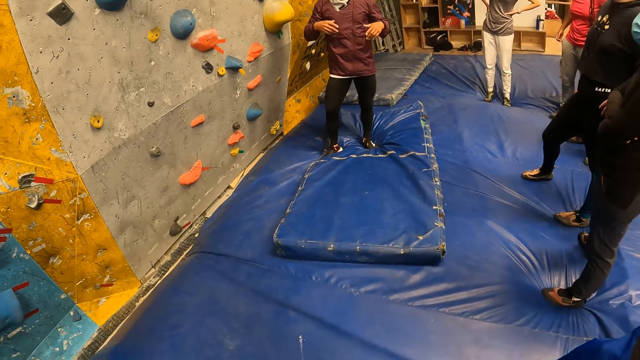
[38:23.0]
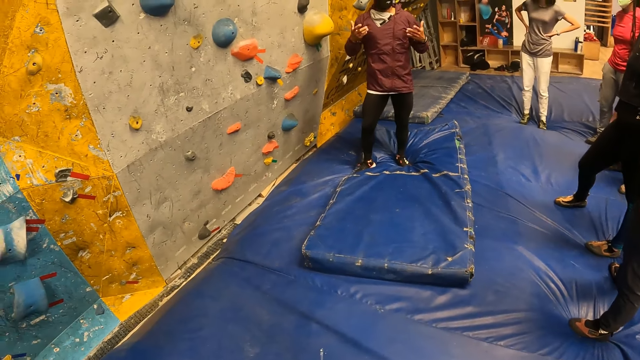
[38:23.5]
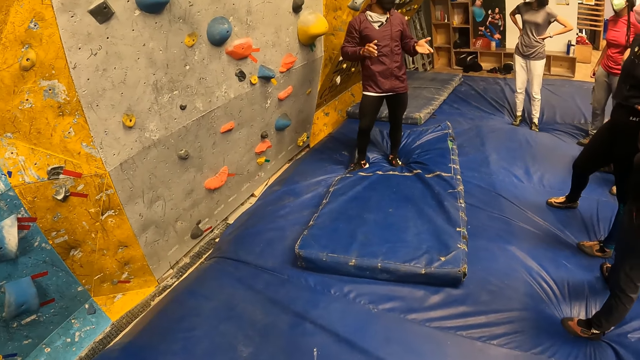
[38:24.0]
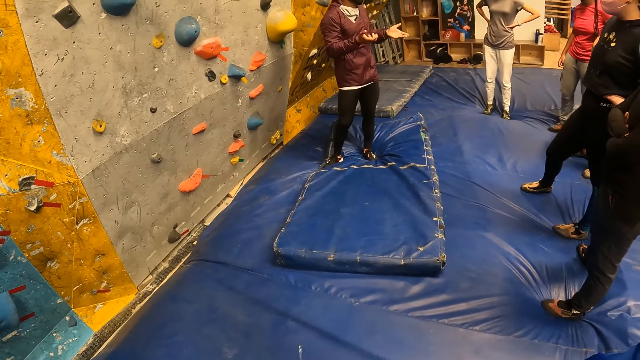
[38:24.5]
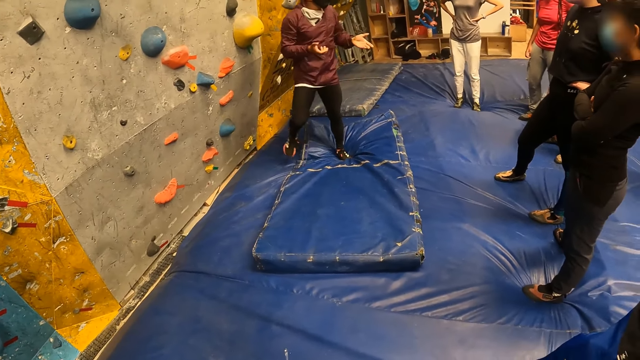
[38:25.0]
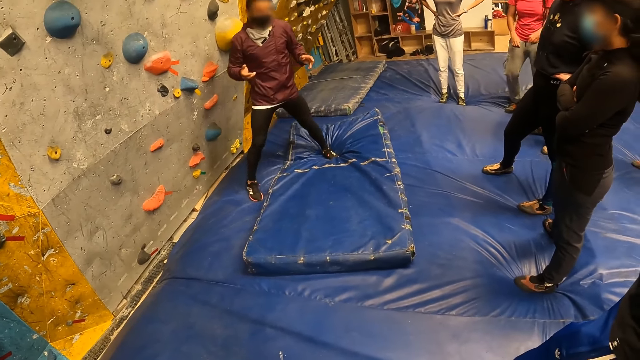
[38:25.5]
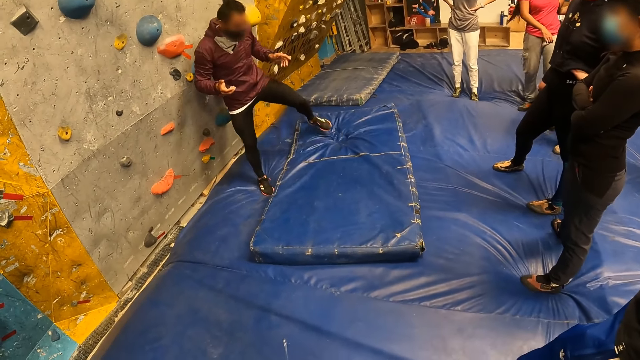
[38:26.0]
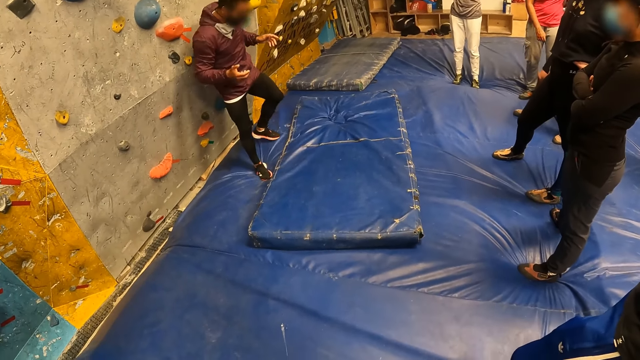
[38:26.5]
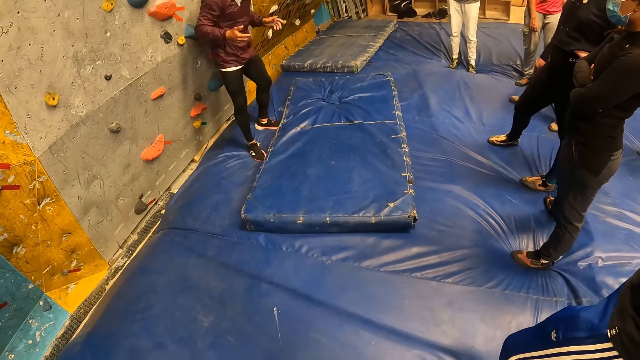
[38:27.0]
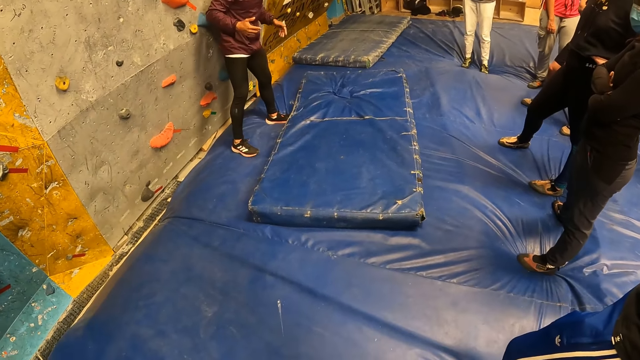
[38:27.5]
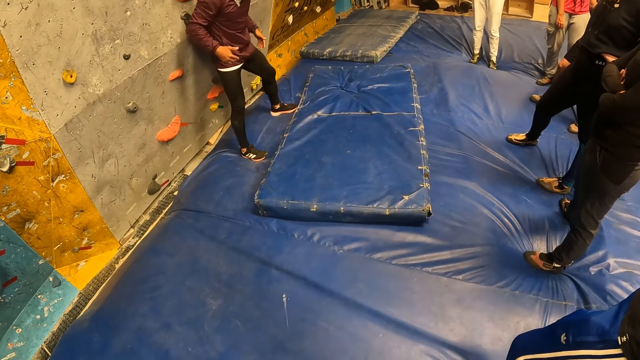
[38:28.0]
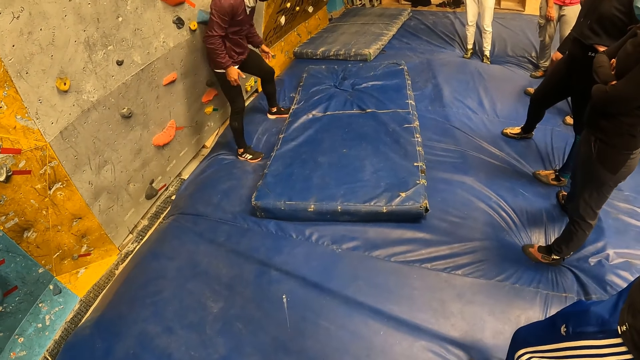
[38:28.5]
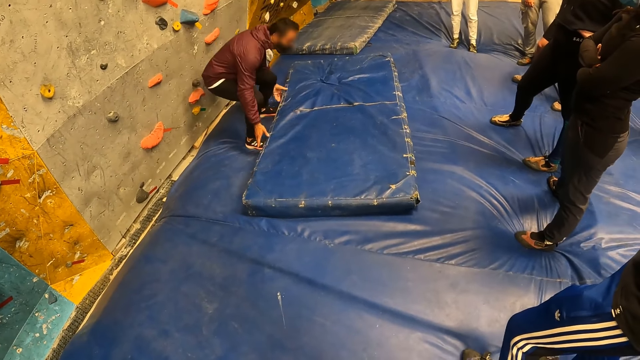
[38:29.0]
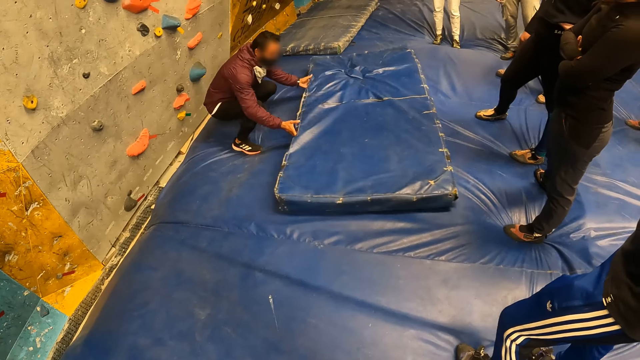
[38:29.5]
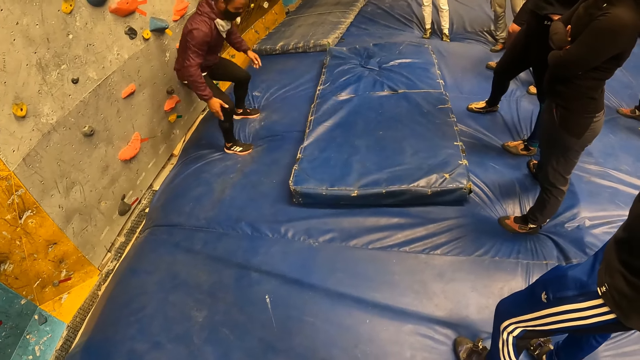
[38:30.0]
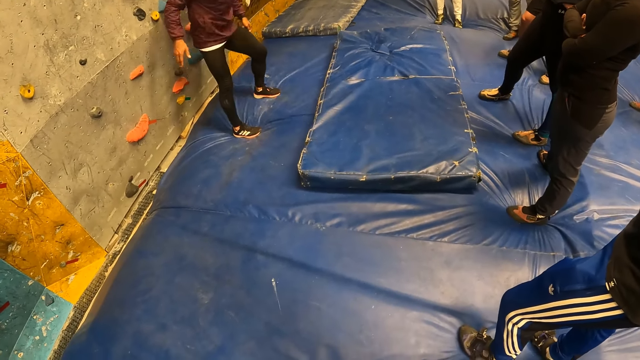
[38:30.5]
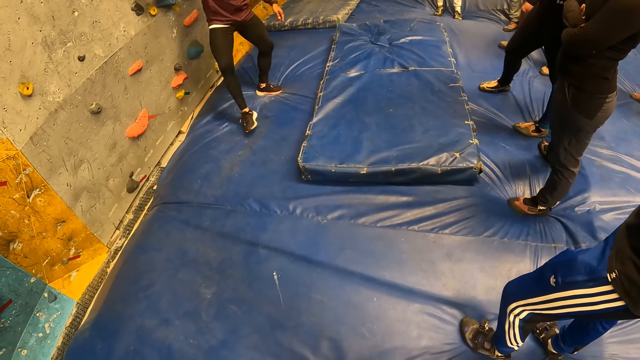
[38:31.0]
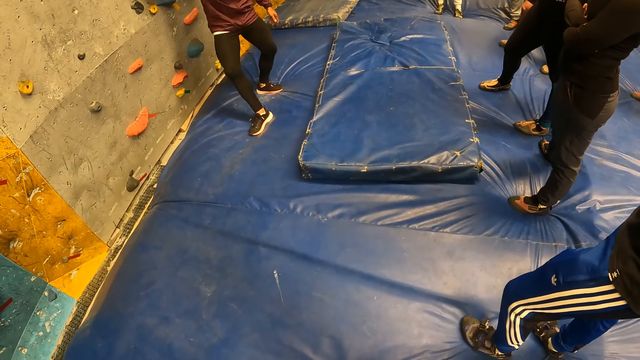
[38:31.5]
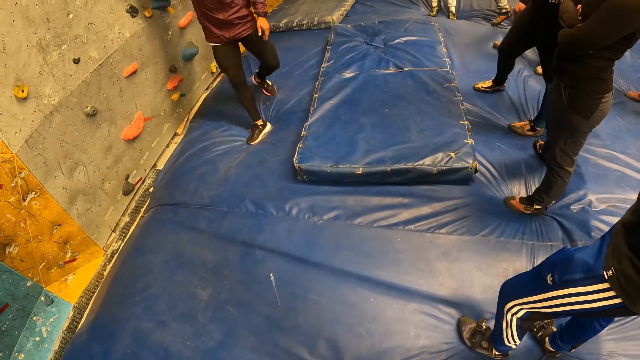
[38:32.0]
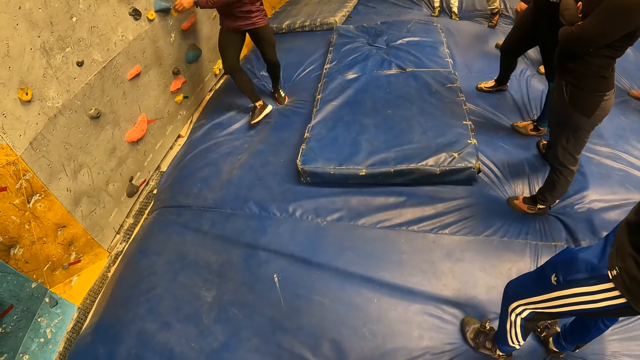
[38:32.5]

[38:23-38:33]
The man moves a floor mat with his hands. The man trains how to climb the climbing wall.

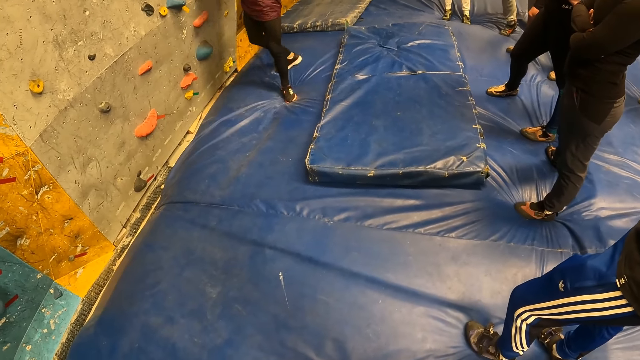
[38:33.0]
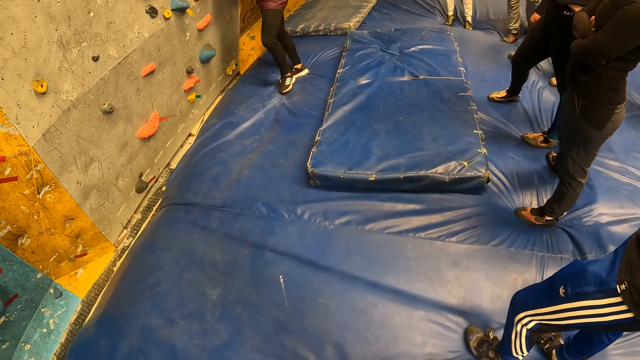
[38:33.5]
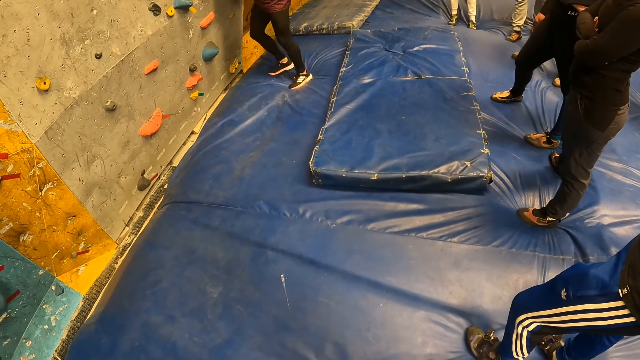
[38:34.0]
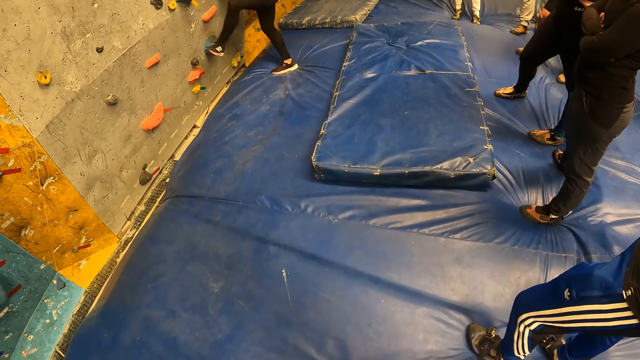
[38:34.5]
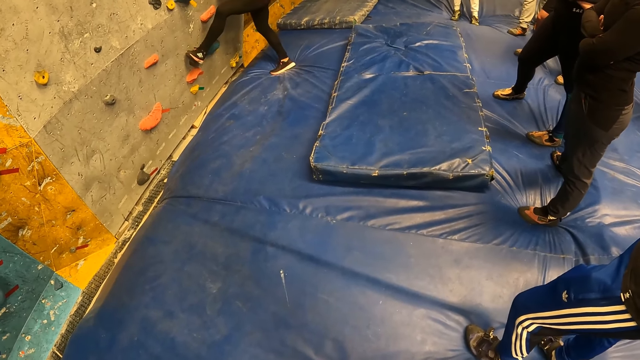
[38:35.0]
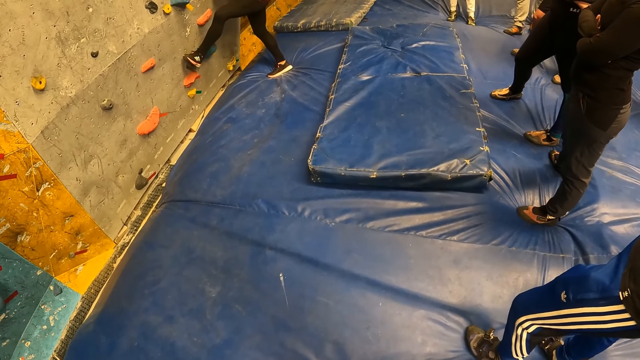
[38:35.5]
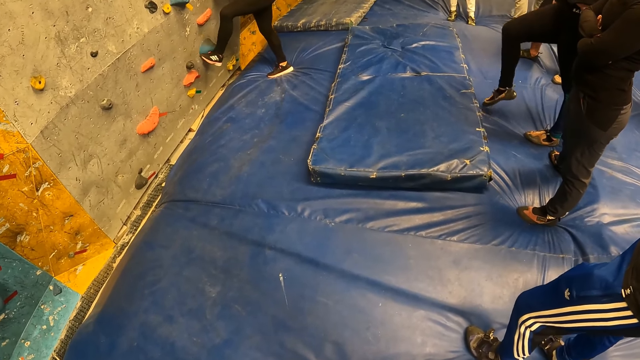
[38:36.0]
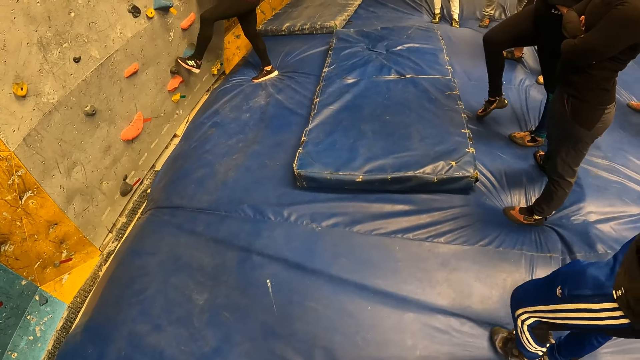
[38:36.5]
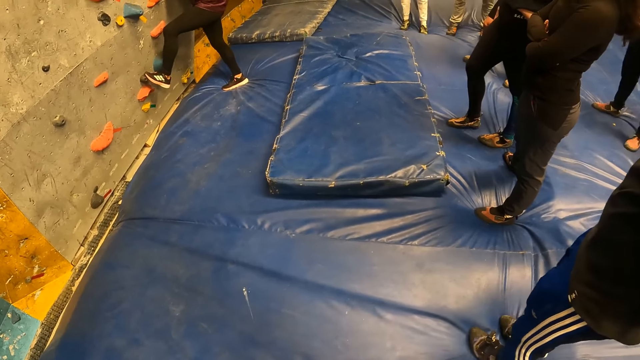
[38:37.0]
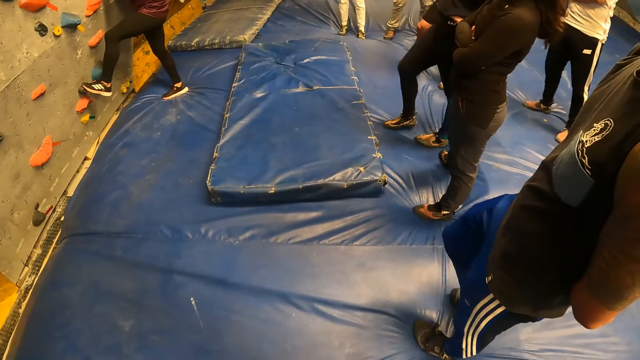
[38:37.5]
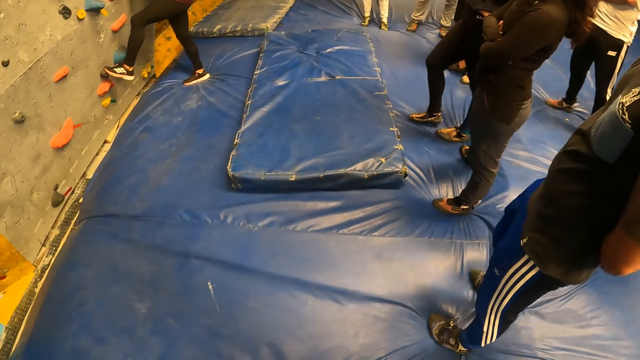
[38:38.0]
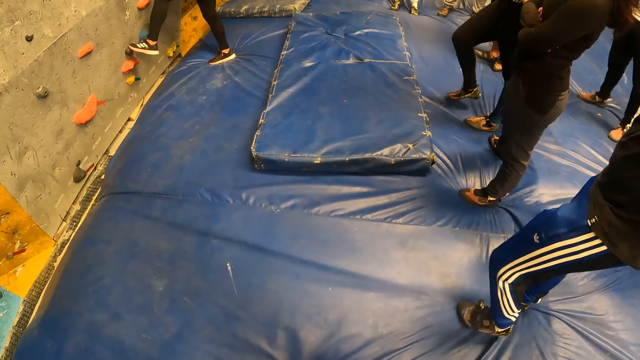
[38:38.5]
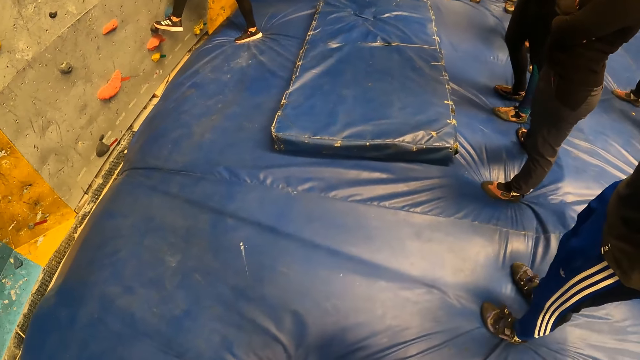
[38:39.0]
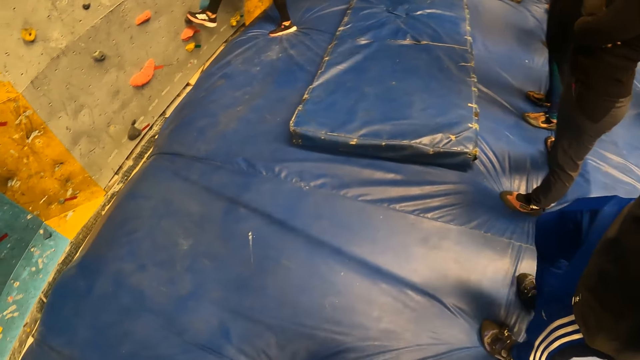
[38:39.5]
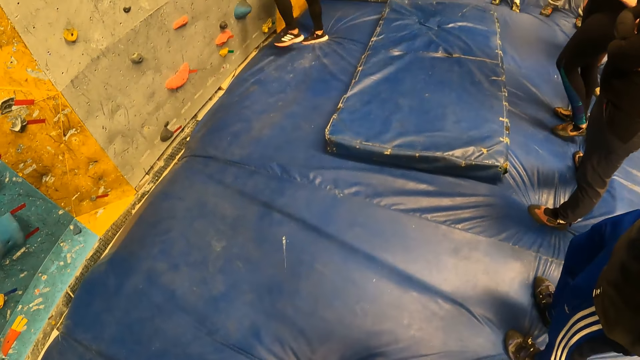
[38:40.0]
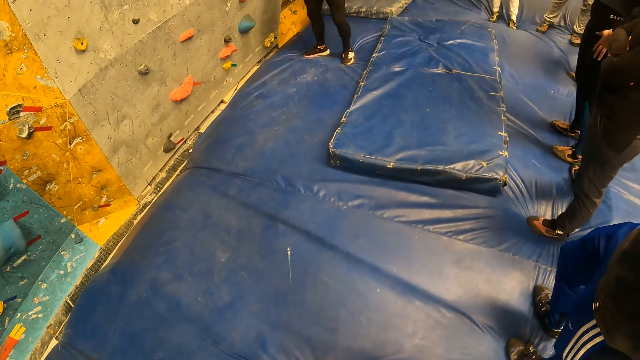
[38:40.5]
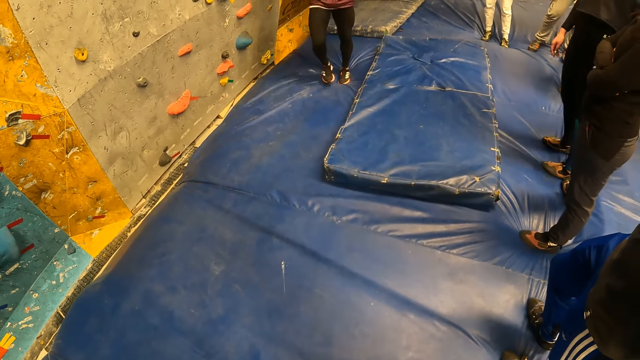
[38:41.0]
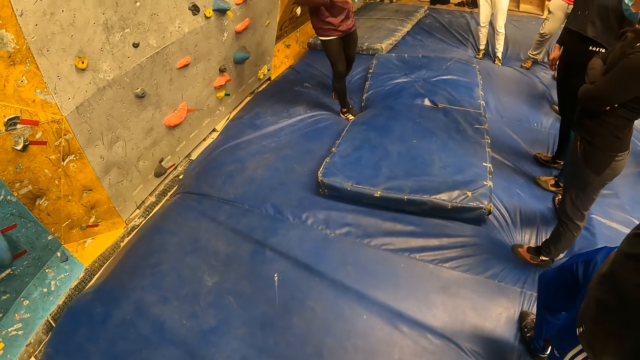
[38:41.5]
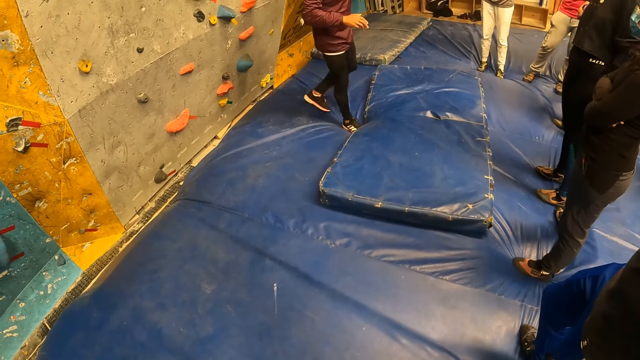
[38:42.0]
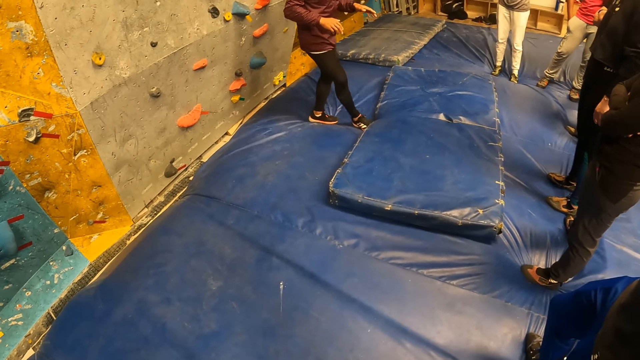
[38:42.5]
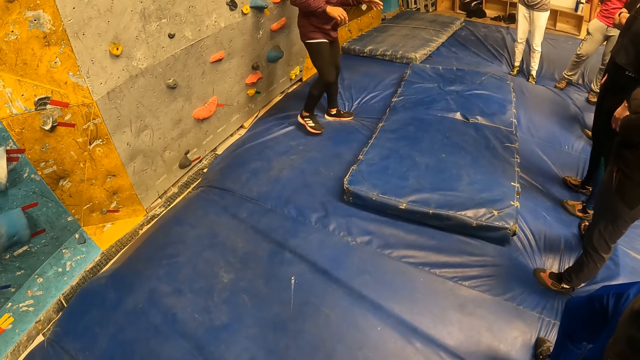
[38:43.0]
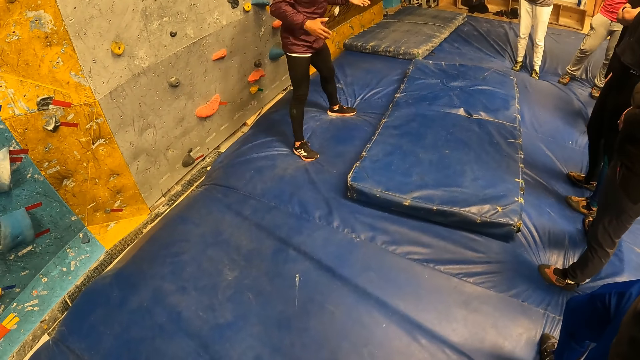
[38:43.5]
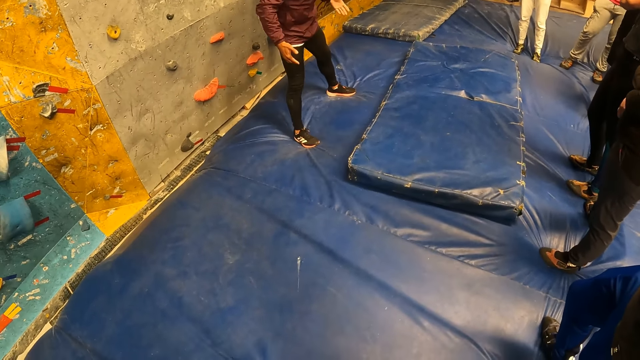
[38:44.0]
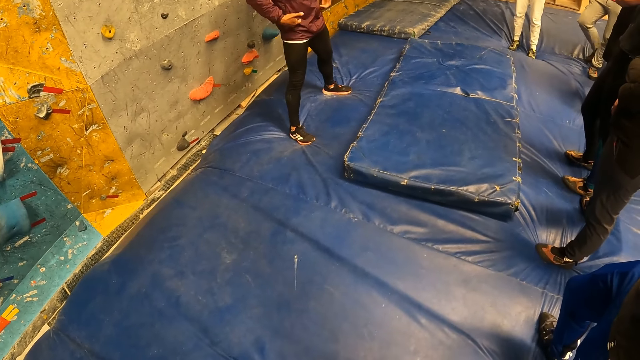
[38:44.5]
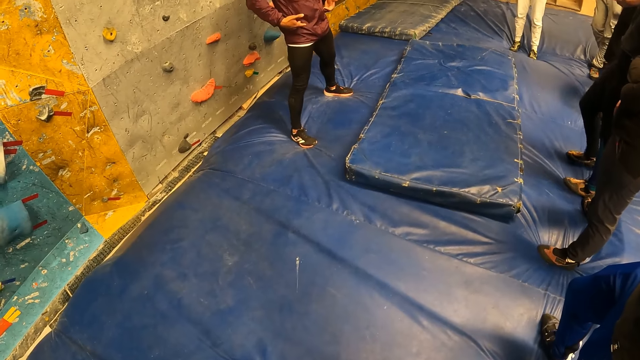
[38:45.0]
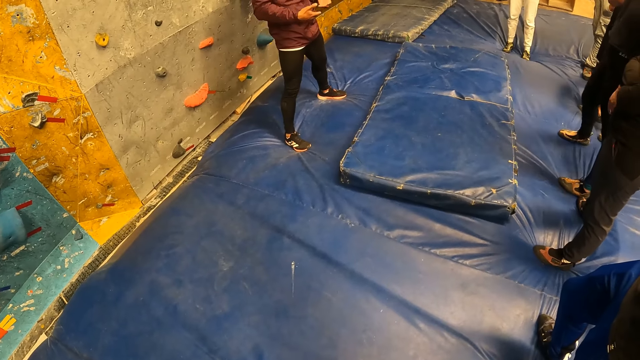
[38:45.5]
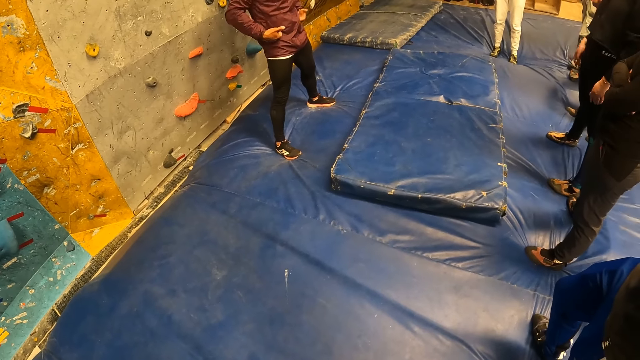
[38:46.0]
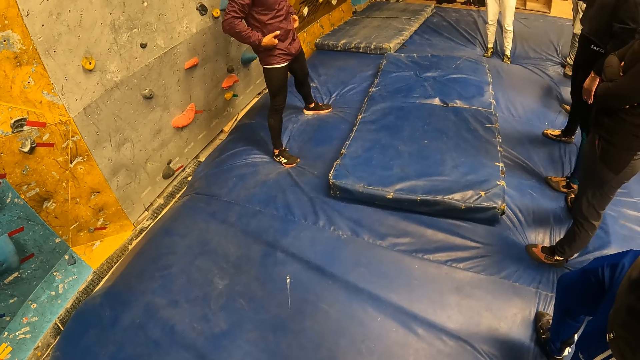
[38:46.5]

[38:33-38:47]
The man places his left leg on a climbing hold on the wall. He places his left leg on the climbing hold on the wall again. The man makes gestures with his hands.
